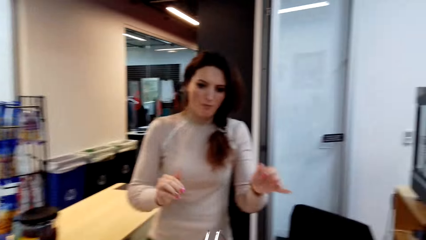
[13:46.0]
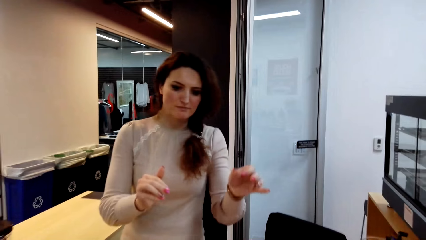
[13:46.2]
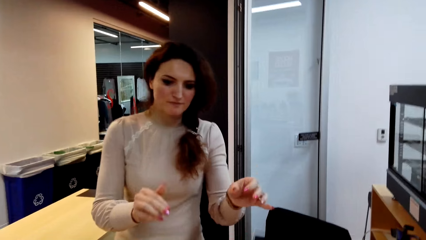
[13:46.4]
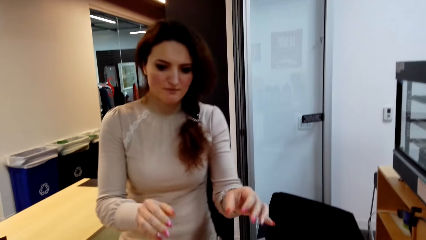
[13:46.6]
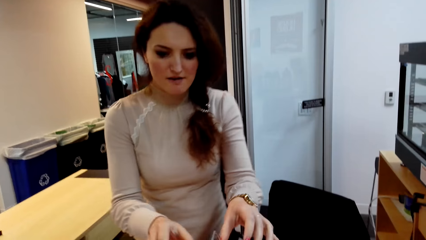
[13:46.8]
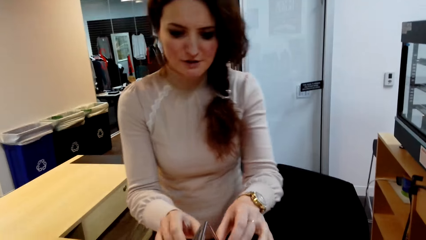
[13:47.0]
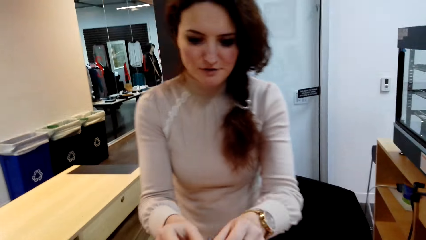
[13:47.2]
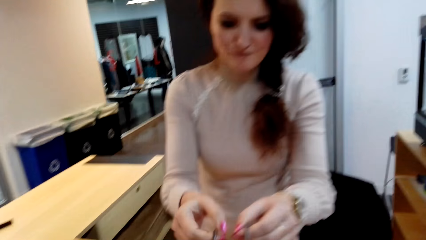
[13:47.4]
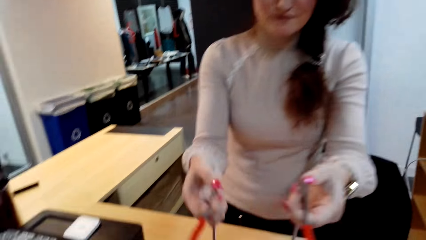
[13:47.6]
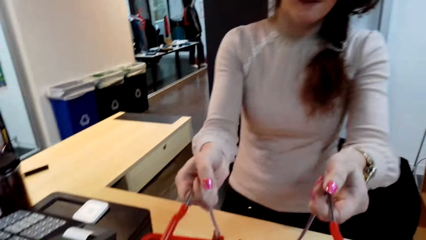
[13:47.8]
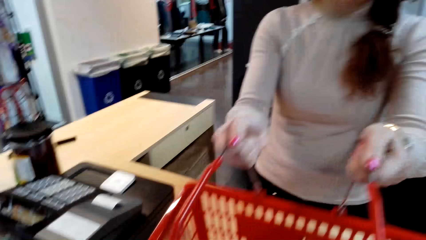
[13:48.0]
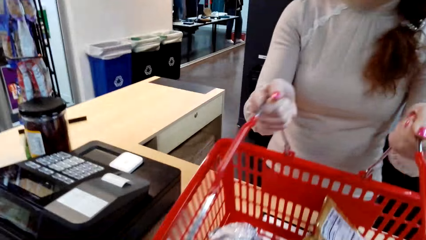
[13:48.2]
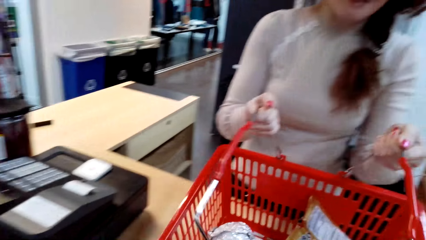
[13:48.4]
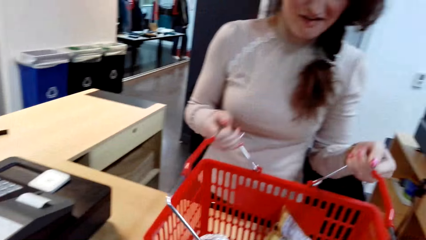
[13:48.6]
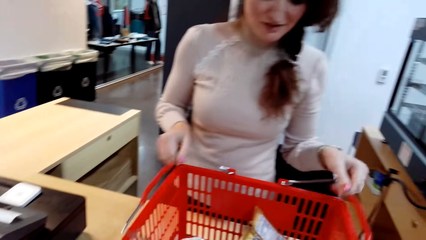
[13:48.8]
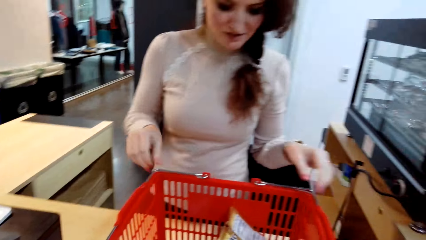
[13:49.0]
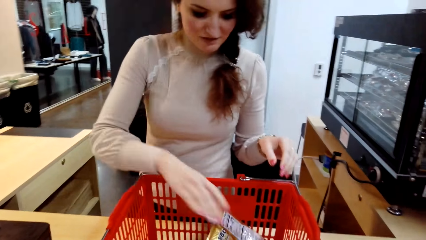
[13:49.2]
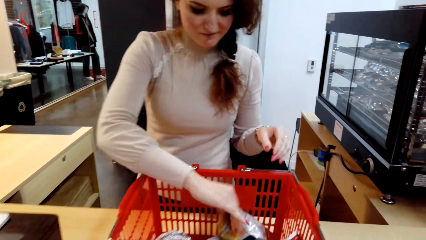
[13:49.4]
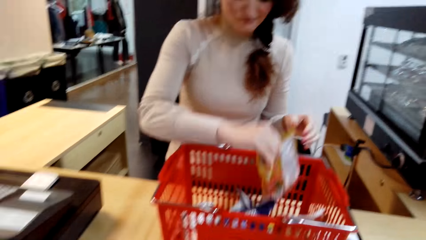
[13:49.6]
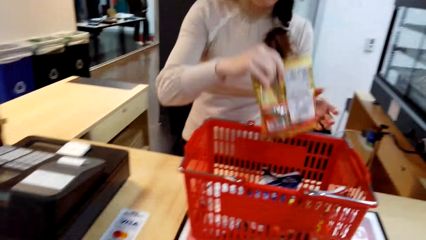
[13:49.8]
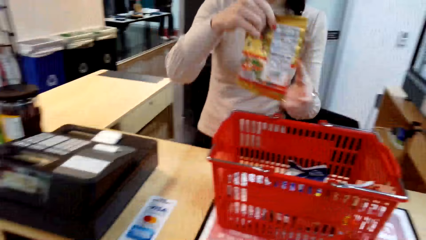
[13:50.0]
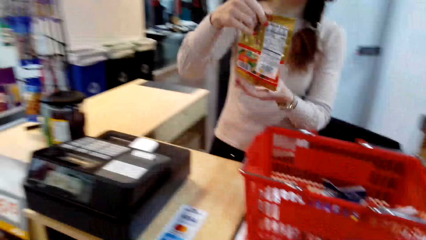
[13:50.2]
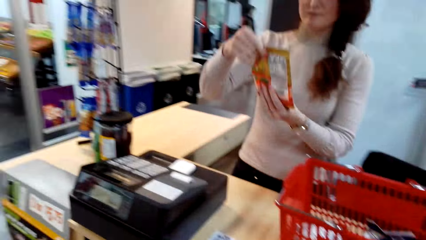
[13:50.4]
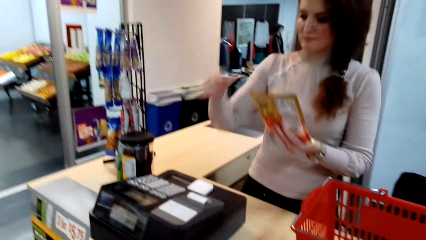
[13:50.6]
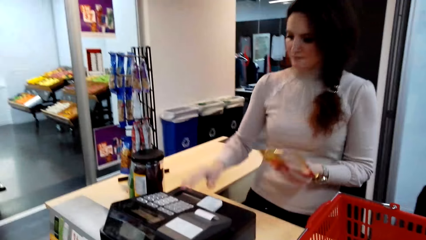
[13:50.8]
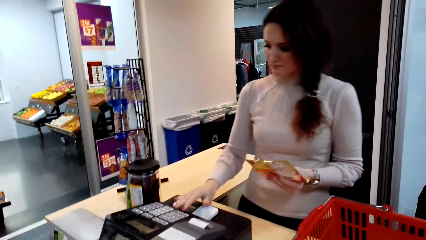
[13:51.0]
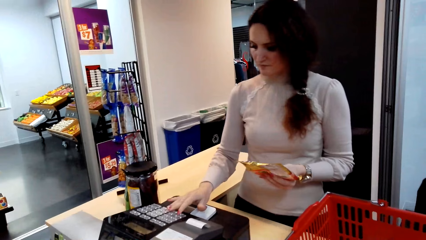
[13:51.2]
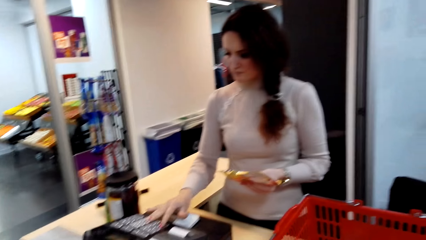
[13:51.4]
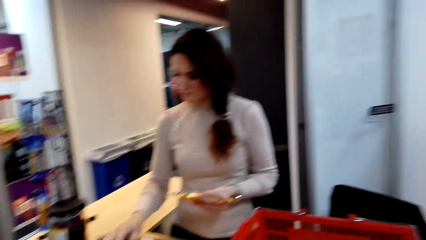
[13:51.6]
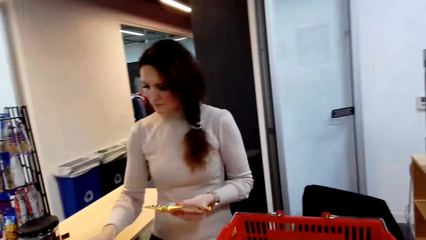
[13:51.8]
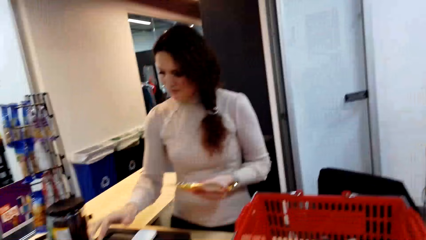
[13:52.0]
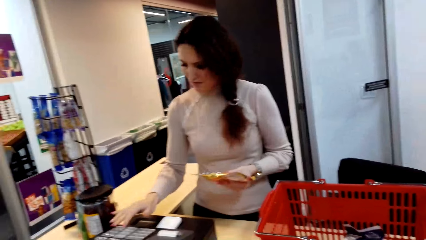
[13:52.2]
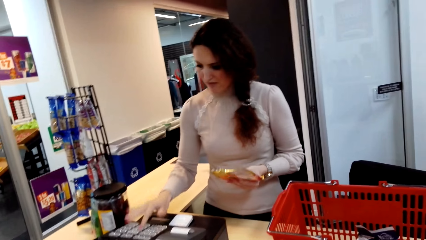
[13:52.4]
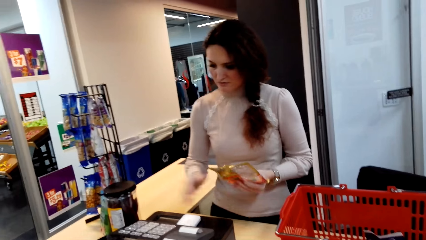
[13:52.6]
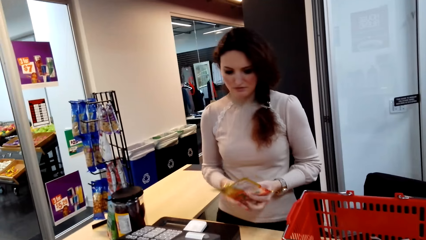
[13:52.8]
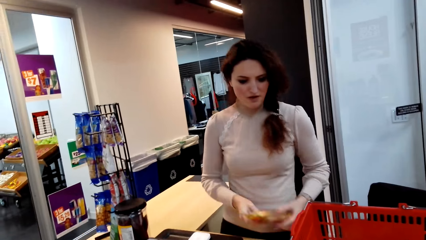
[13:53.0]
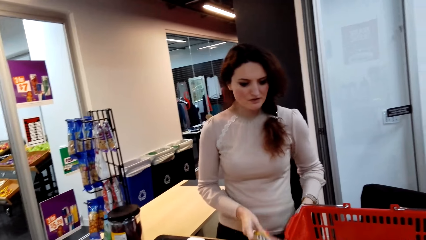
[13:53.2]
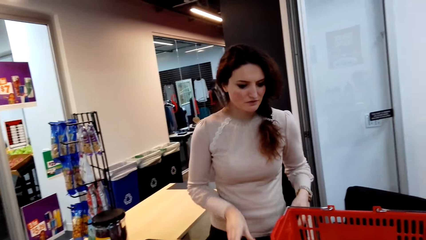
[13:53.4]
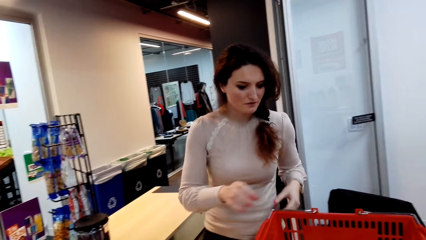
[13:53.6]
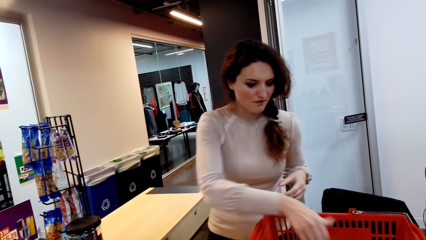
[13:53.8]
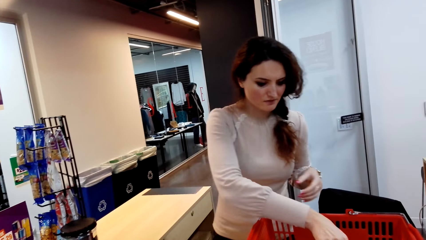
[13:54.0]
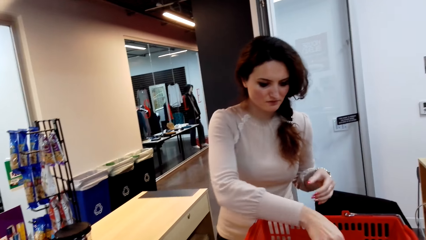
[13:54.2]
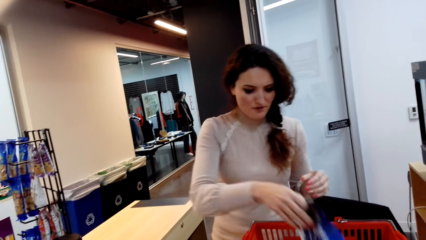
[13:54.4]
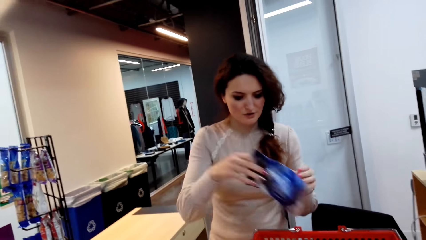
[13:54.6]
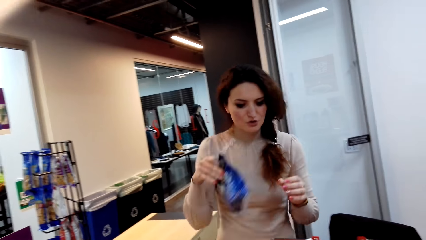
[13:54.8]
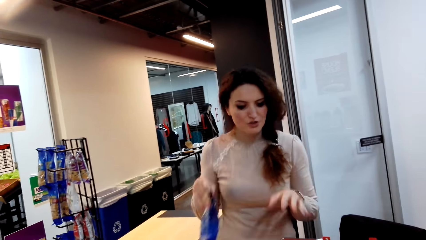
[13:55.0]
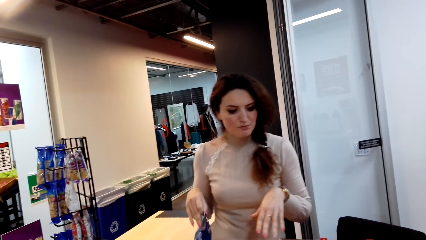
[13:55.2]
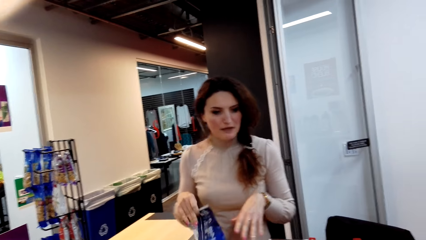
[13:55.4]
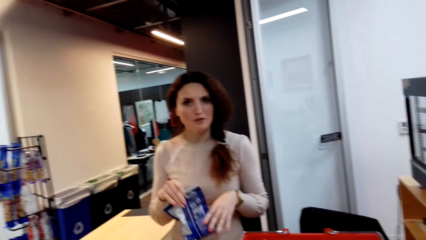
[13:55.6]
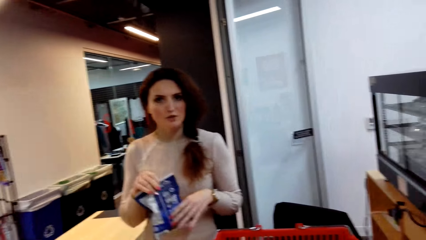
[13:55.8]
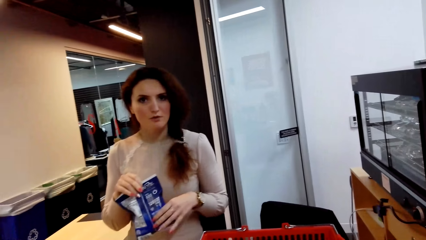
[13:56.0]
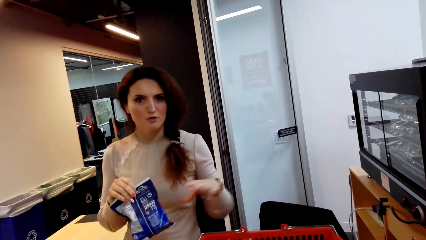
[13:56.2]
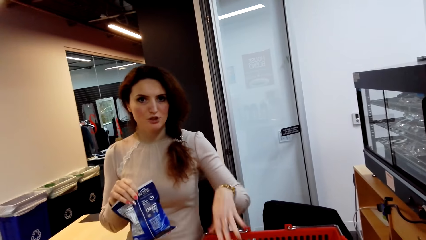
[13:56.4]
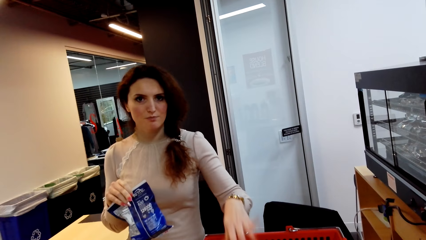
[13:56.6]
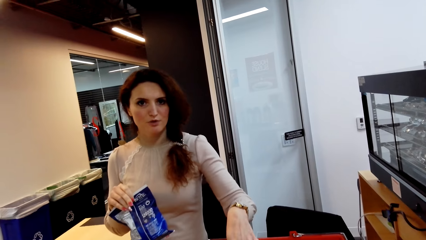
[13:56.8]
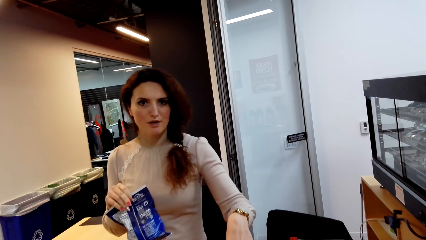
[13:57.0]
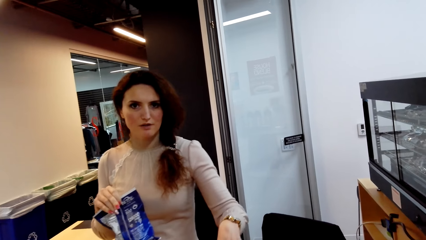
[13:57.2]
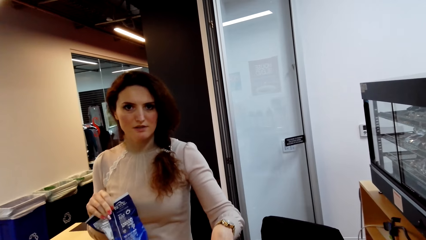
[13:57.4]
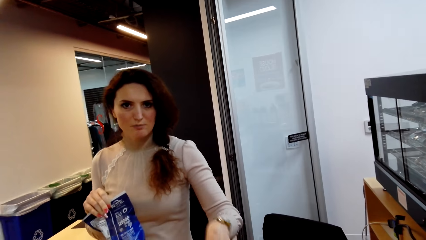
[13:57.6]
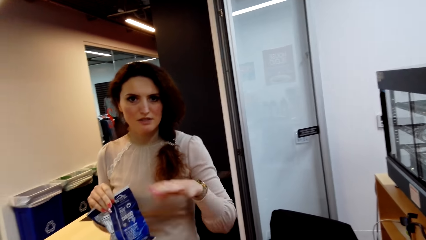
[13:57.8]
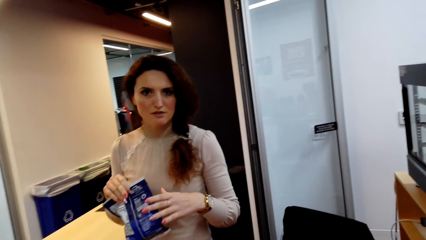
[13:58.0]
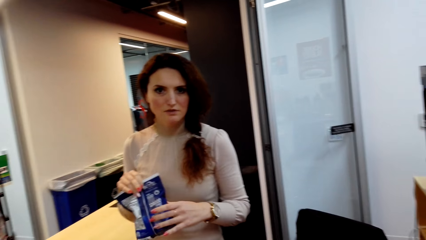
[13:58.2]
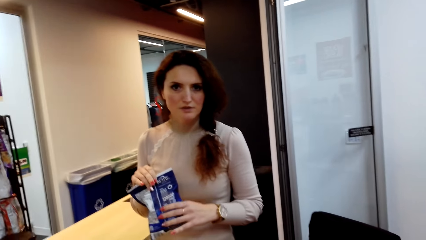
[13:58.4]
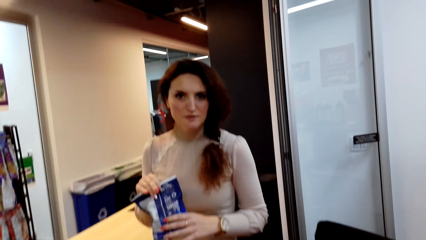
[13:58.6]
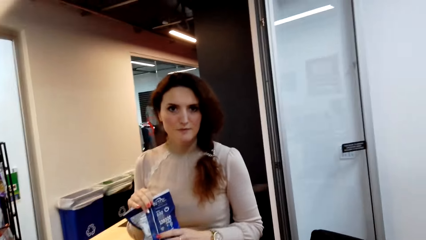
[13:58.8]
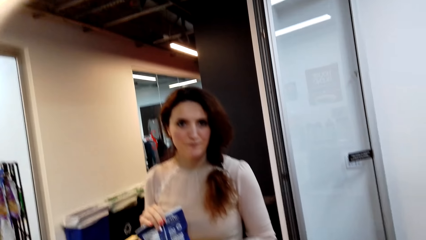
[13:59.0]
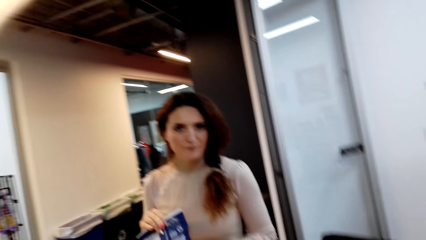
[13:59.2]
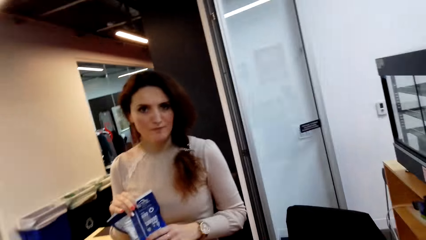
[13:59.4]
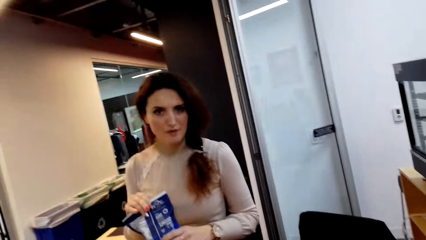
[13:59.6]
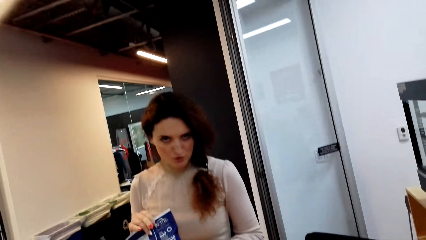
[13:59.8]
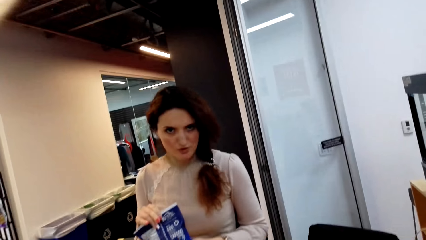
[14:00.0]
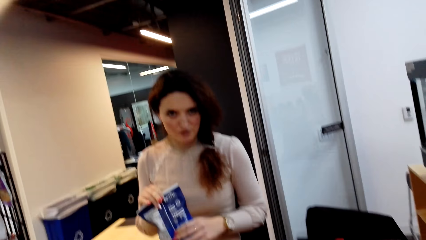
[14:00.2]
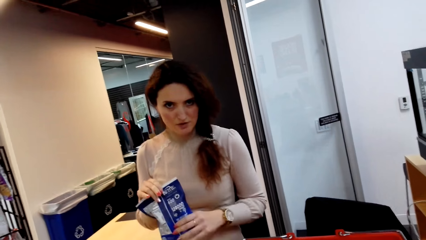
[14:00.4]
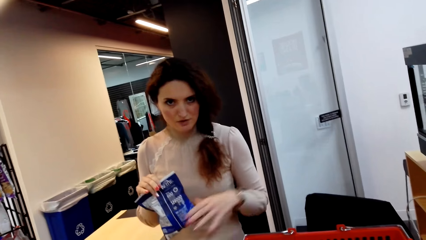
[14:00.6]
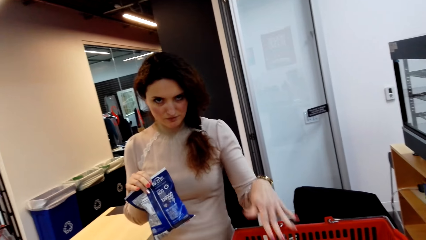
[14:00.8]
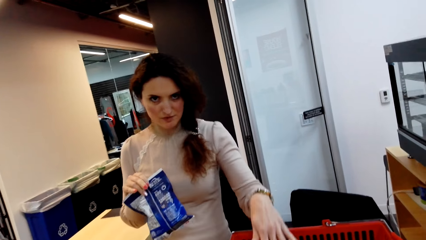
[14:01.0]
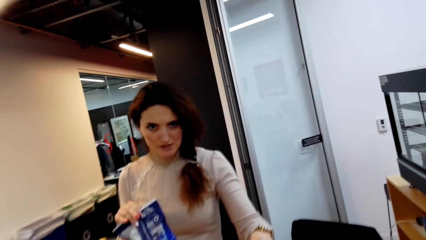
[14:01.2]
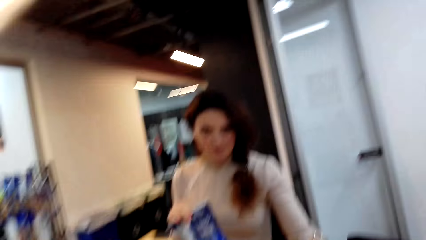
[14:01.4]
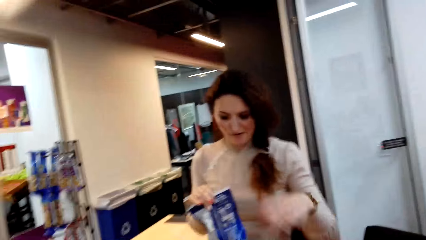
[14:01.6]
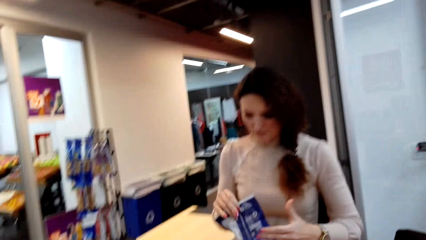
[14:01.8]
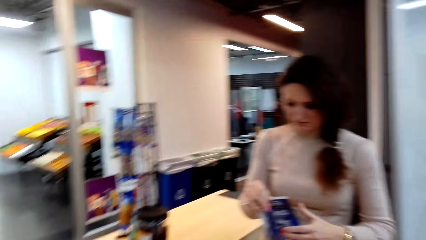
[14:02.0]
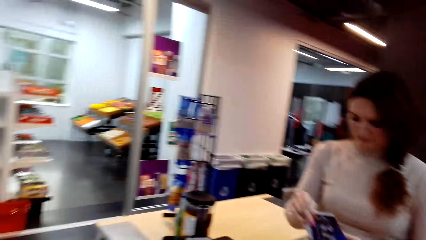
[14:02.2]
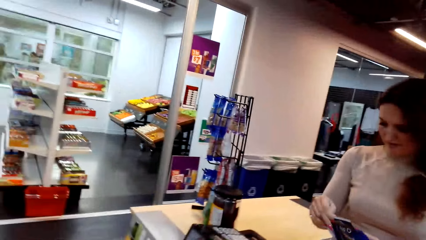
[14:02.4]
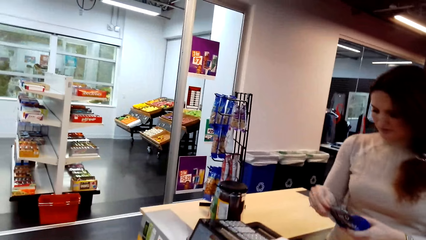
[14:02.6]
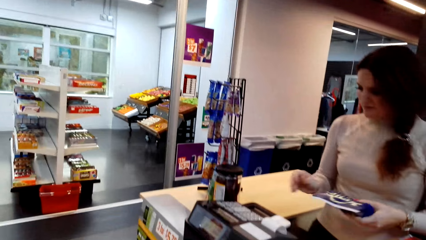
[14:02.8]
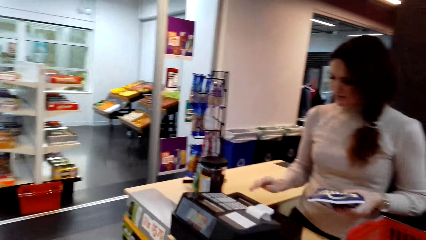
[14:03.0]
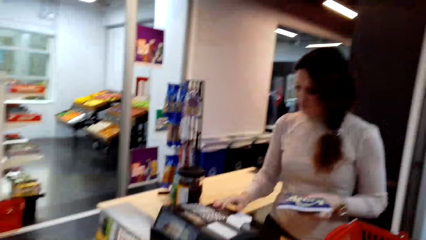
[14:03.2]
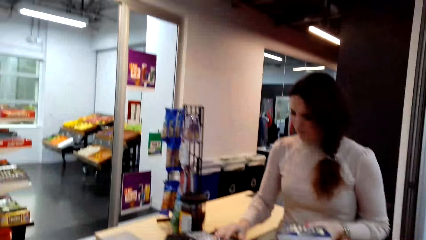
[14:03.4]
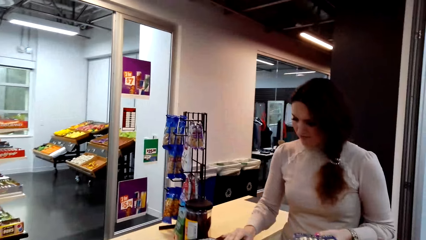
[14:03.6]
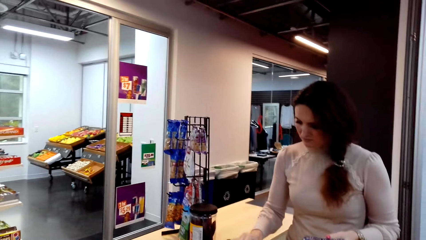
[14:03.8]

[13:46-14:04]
A cashier lifts hands. The cashier talks. The camera wearer gives the cashier something. The cashier holds the shopping basket handles and pulls the basket towards her. The cashier picks a packet of snacks and holds the packet of snacks with the left hand. The cashier takes prices of the stuff the camera wearer gave her. The cashier bills the packet of snacks, puts the packet of snacks on the counter, picks another packet of snacks, speaks with gestures and holds the packet of snacks with the left hand. The cashier holds the packet of snacks with the left hand again. The cashier passes the packet of snacks to the left hand.
